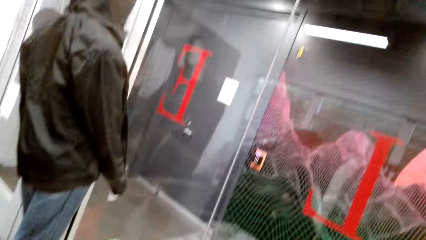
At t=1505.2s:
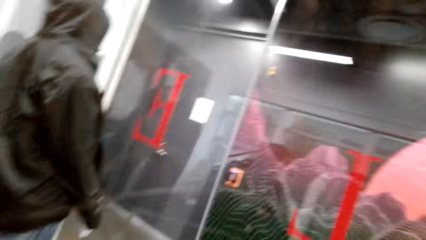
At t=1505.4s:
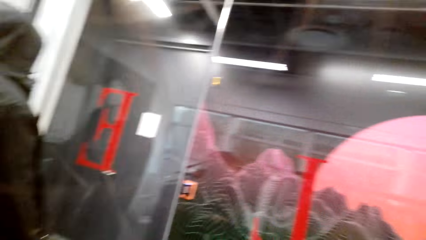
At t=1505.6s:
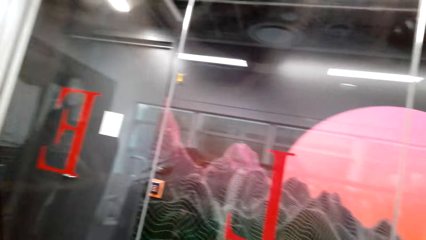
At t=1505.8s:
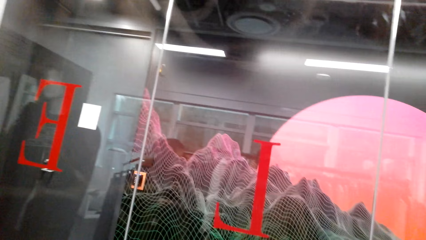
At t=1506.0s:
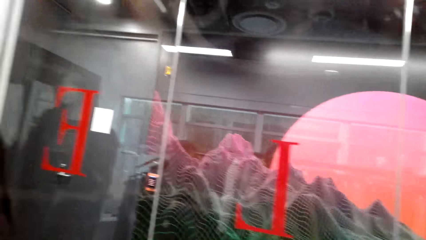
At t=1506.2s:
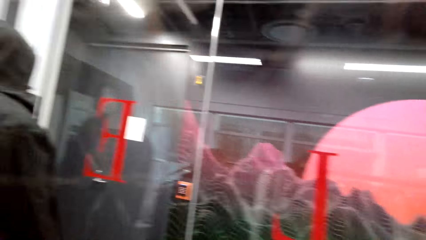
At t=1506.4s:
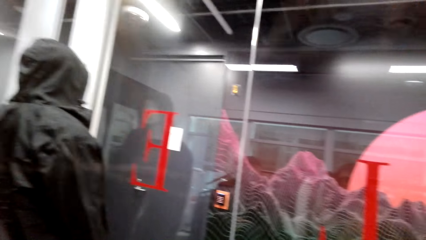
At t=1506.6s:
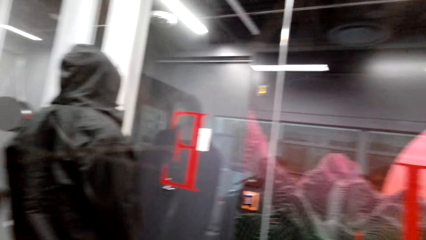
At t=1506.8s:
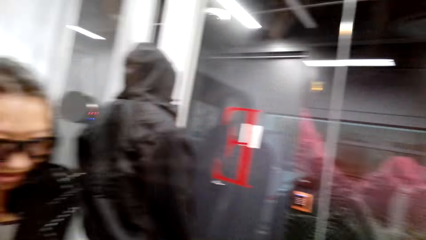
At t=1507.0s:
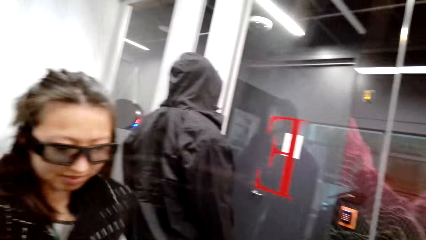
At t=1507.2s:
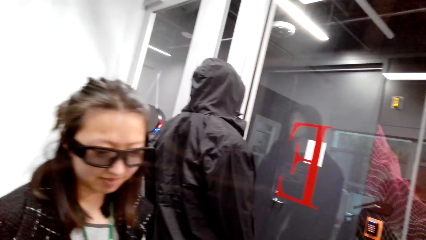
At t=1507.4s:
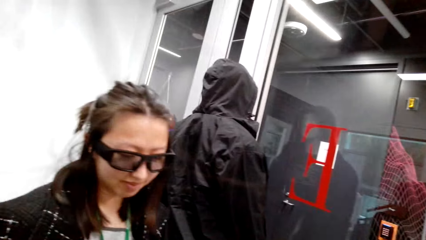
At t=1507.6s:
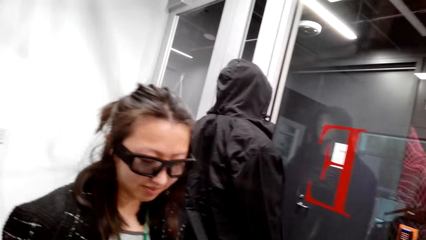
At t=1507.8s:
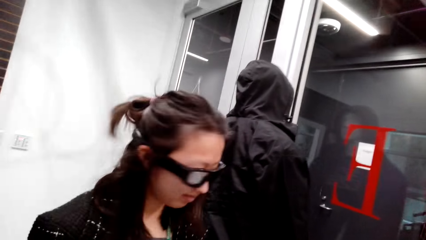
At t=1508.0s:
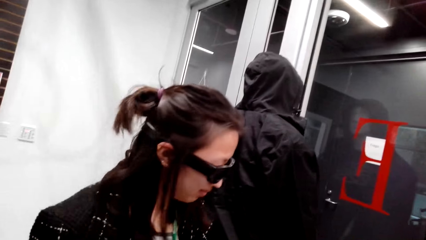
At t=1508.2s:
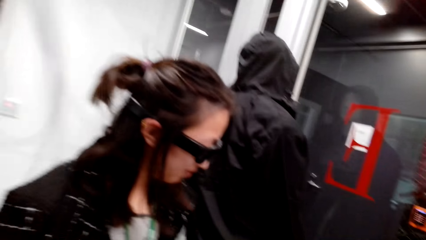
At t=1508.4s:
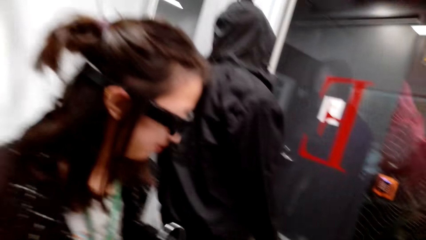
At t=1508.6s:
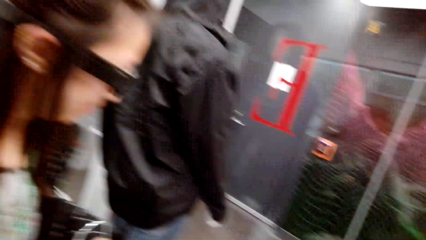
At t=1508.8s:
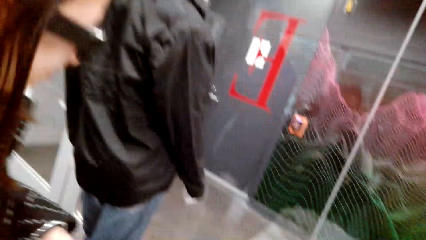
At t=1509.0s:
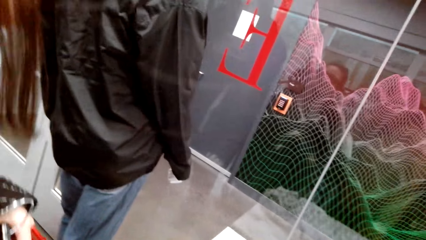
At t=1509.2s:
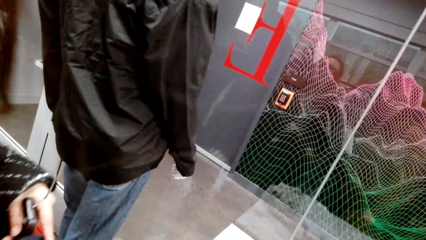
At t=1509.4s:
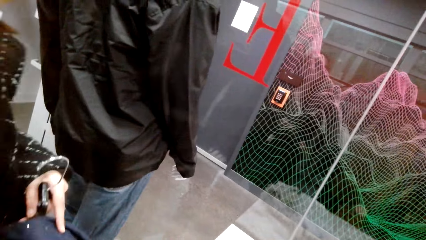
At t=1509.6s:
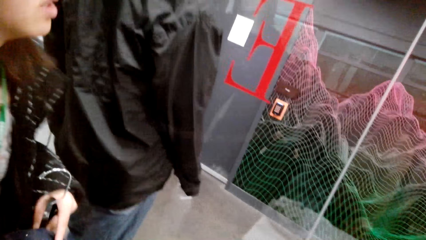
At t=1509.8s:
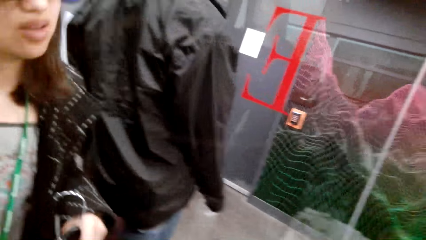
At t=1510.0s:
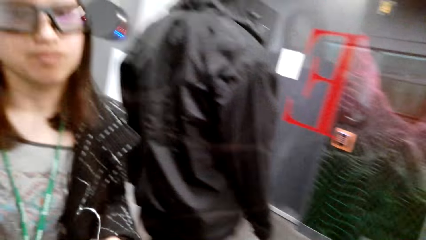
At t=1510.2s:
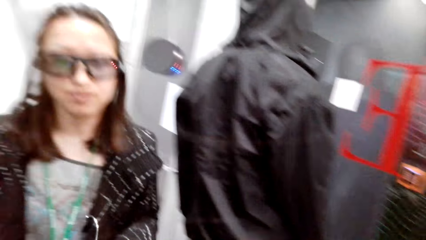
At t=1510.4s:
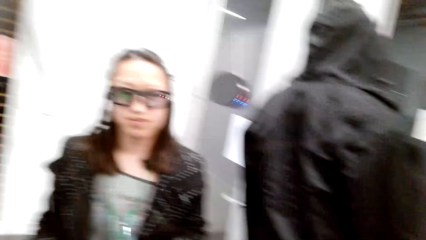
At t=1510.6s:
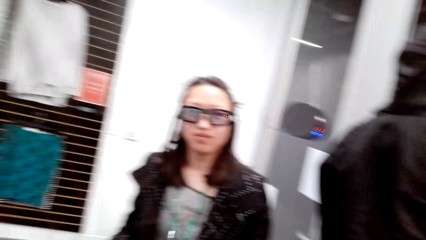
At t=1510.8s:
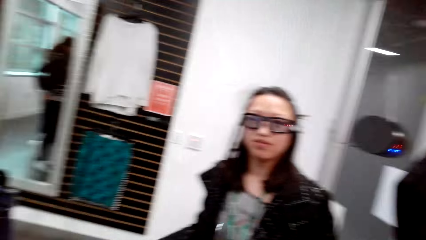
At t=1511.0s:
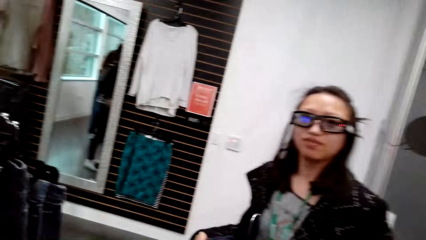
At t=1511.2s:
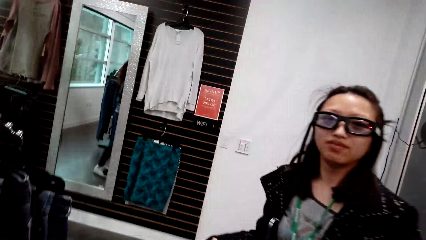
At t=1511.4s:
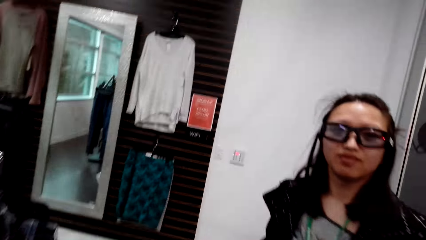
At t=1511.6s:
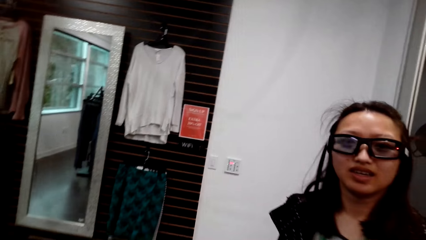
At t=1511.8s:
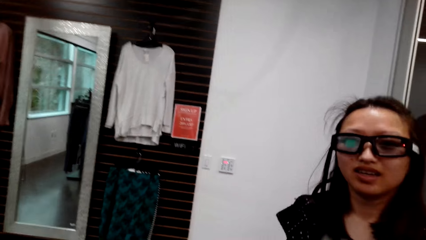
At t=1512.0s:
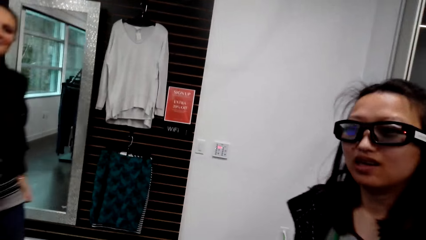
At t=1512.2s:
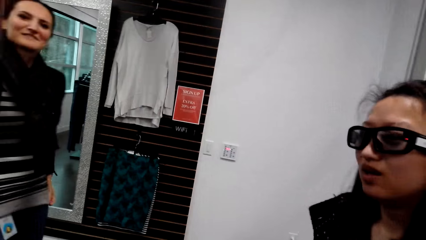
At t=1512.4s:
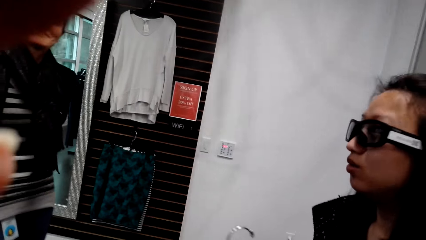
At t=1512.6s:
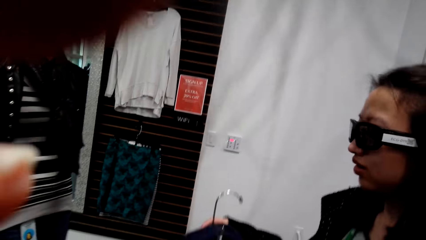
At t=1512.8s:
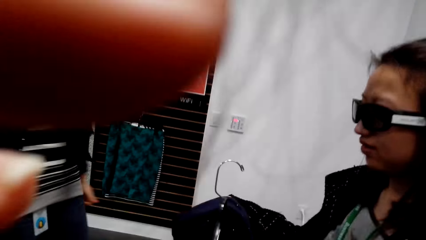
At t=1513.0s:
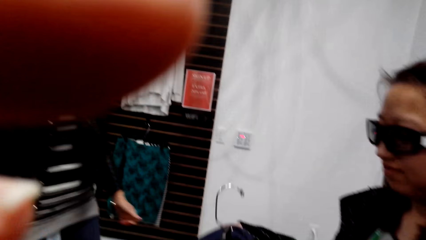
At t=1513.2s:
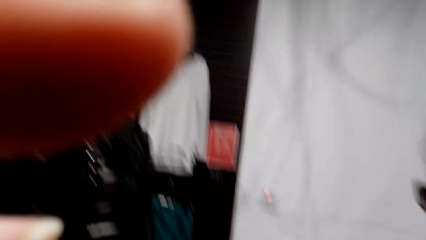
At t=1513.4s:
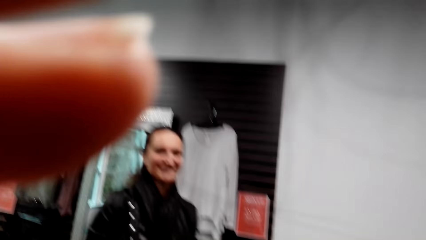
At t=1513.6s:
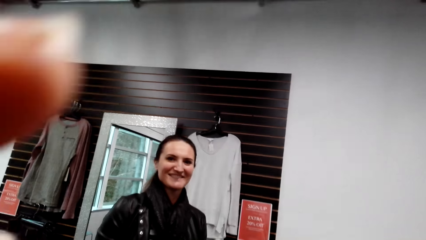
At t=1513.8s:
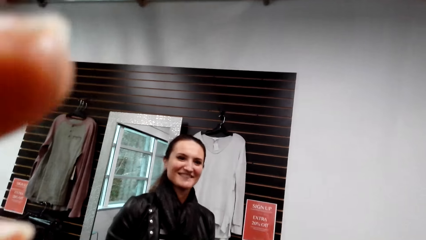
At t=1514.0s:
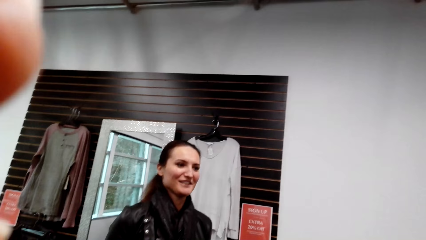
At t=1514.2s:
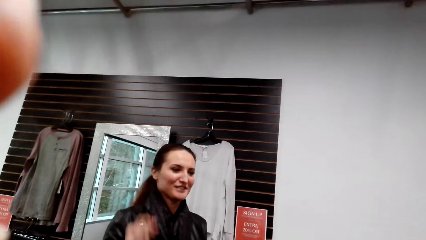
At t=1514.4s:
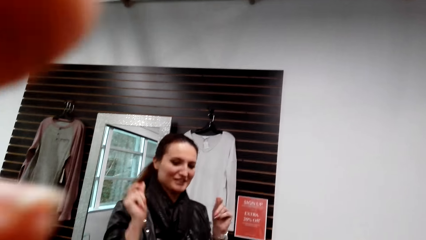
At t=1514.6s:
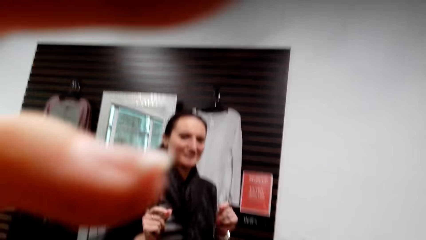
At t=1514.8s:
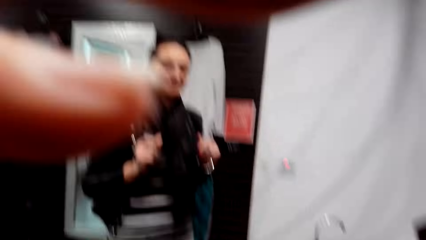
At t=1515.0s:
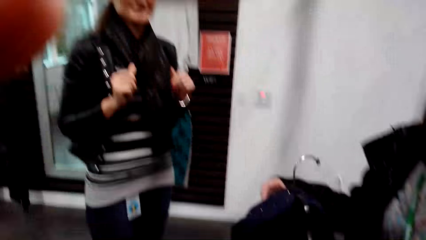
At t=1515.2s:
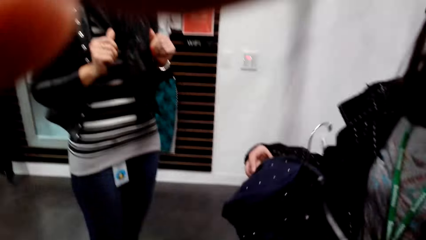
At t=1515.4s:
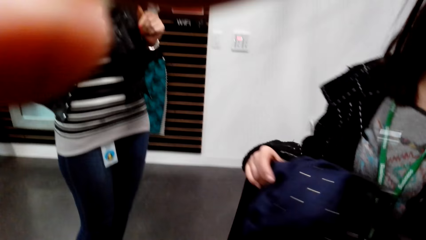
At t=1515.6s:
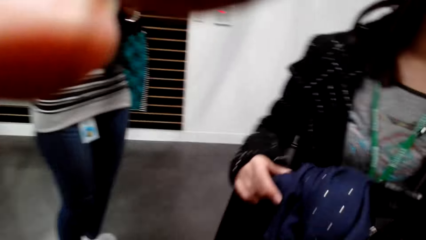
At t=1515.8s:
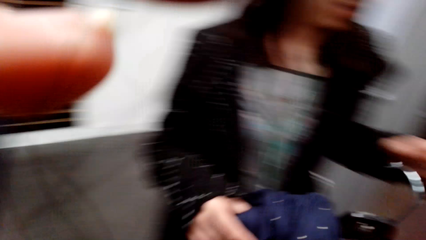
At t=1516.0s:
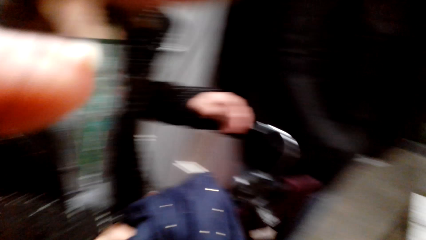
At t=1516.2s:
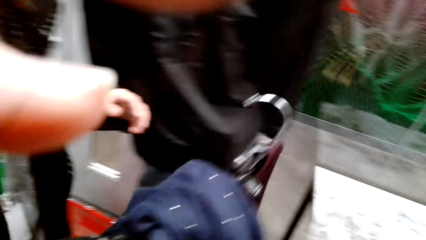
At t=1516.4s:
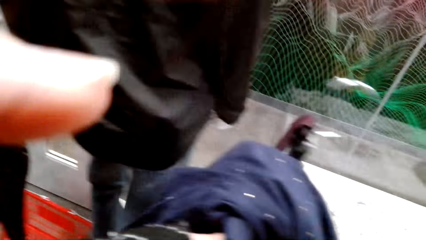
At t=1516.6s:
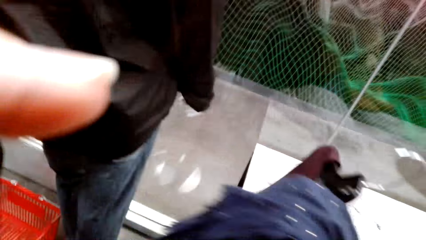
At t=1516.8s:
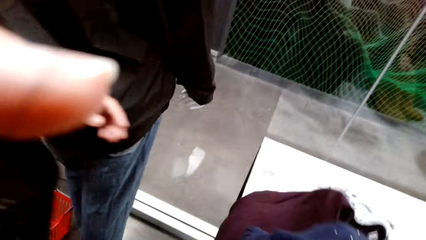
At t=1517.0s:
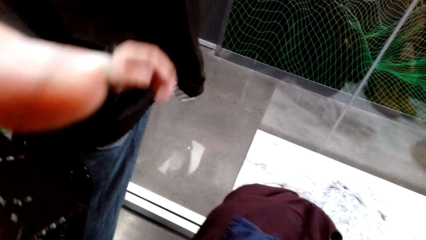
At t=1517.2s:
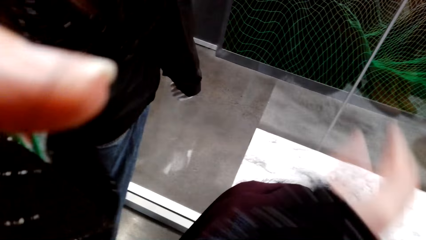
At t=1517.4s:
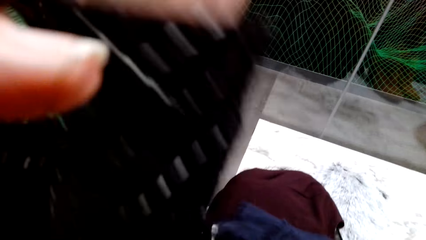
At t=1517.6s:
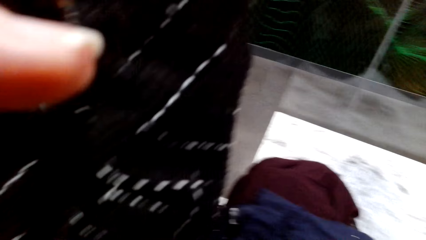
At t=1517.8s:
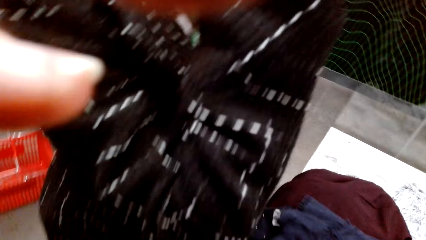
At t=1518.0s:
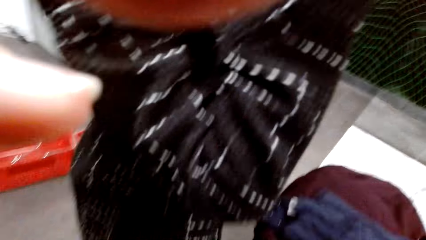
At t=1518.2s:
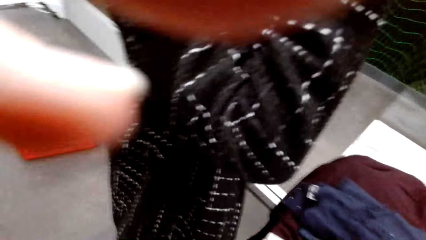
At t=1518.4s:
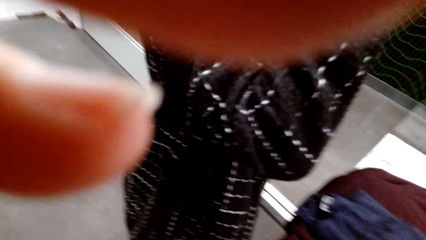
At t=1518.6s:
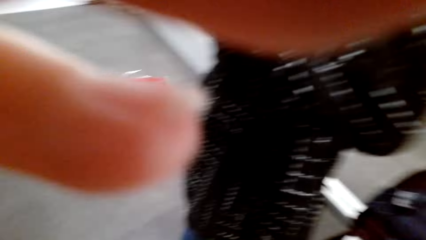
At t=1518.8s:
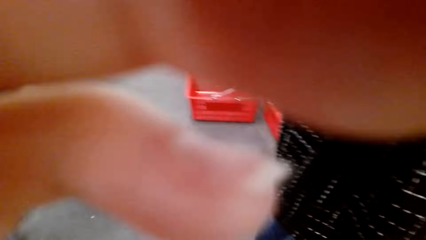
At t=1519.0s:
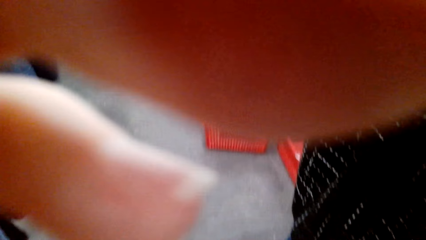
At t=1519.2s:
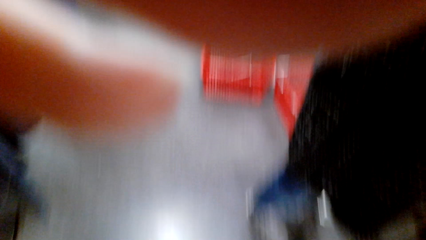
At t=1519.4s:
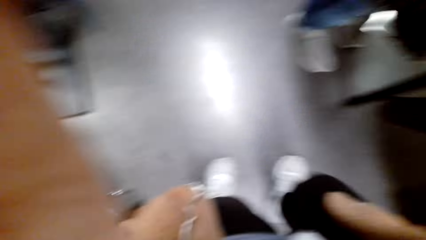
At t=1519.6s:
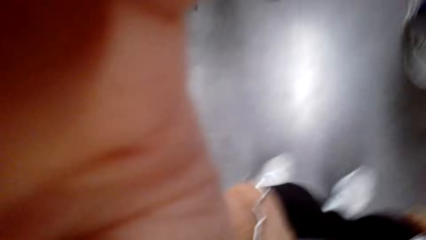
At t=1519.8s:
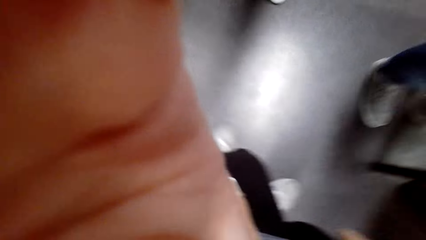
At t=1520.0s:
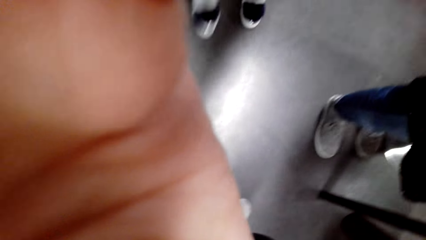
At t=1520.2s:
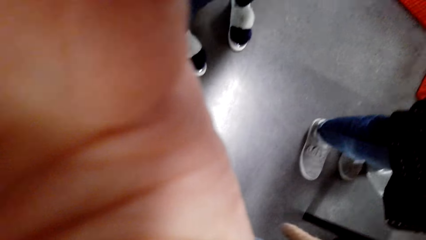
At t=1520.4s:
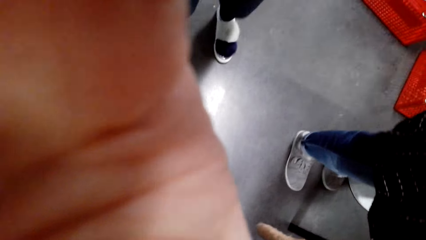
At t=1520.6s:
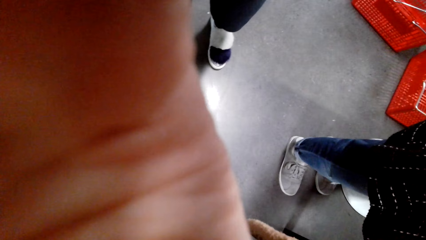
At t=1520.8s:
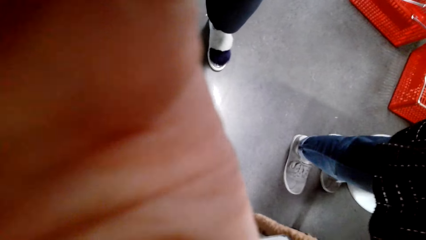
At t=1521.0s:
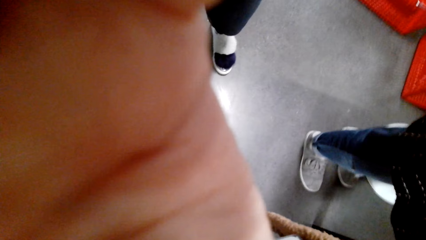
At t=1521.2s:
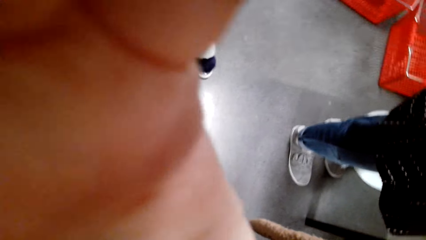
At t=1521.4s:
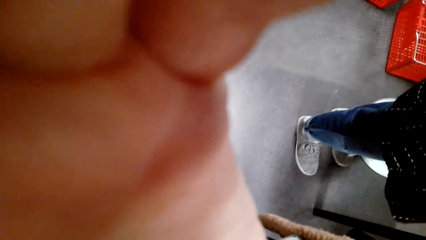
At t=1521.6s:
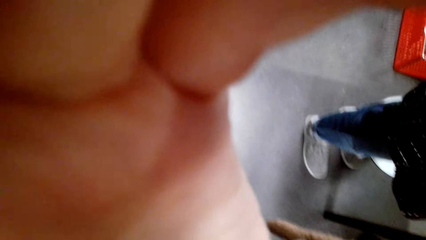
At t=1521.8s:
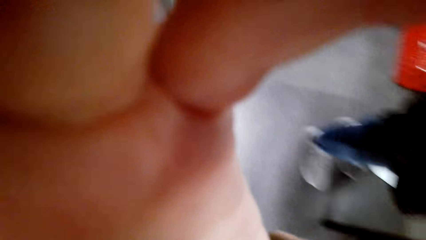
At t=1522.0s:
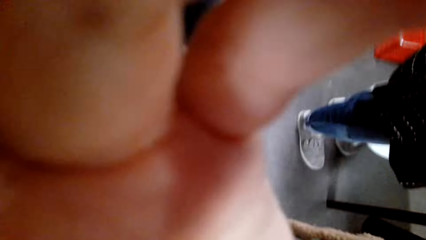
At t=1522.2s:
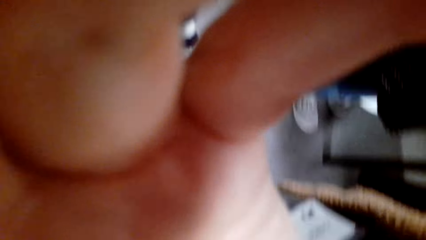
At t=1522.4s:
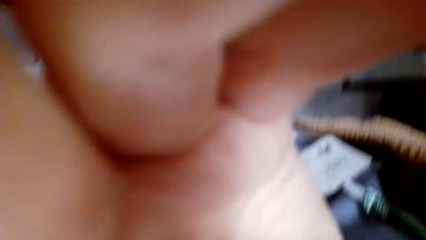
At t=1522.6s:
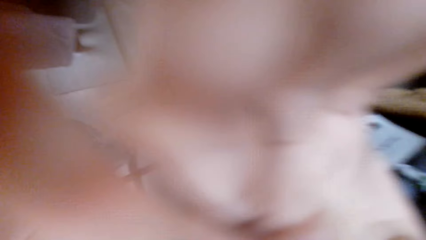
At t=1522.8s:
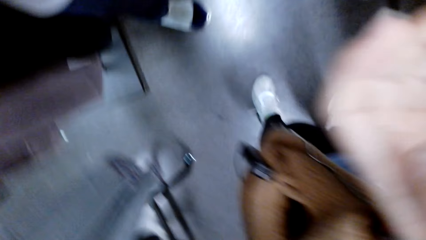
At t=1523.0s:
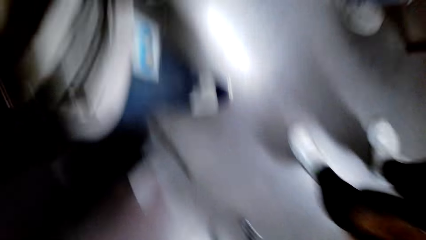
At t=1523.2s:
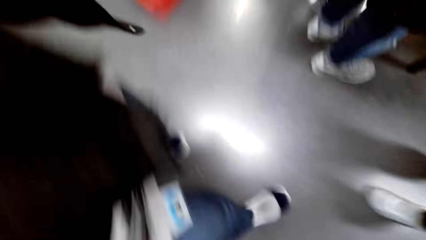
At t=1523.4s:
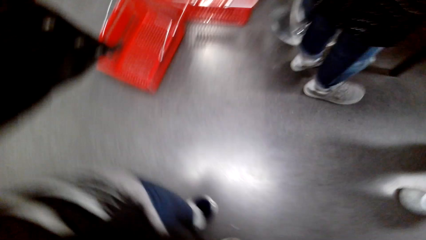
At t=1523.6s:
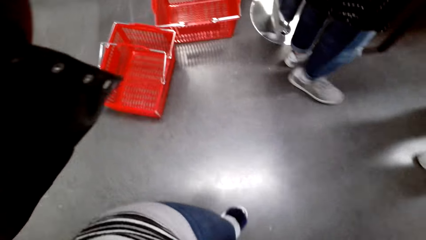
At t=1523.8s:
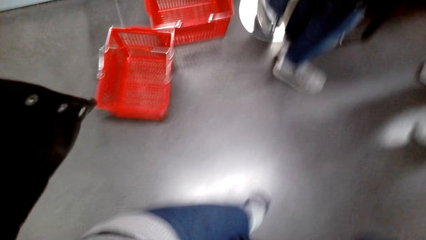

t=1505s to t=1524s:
The camera wearer talks to a person. Another person talks to the camera wearer and the first person. The camera wearer touches her head with her hand. She takes off the camera. The first person puts the outfit on the table. The other person takes the camera.
